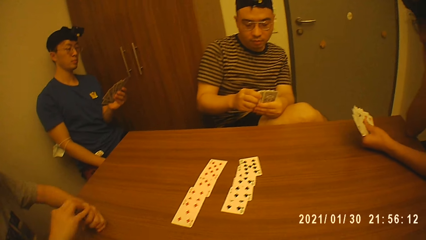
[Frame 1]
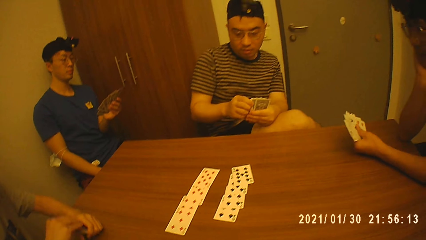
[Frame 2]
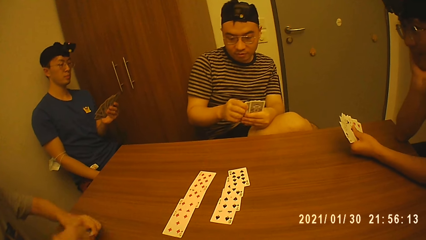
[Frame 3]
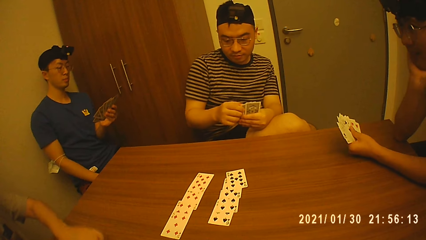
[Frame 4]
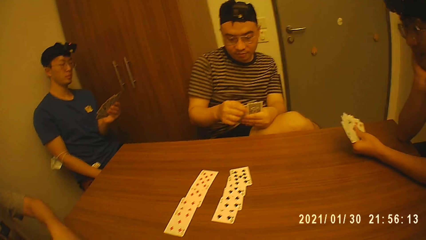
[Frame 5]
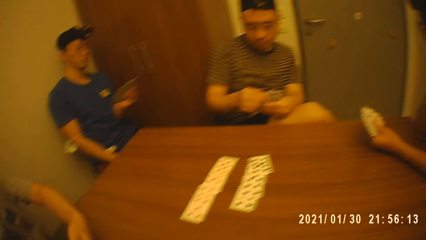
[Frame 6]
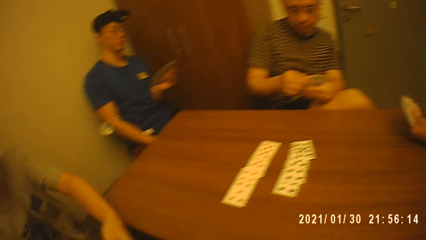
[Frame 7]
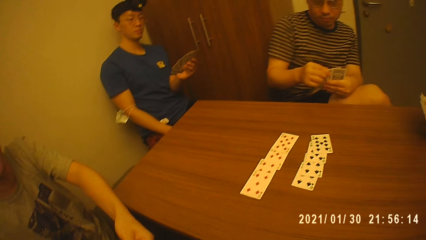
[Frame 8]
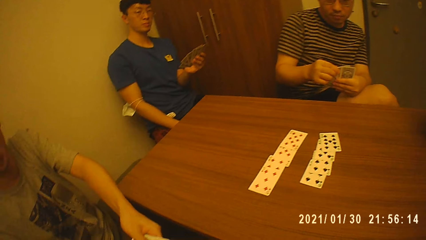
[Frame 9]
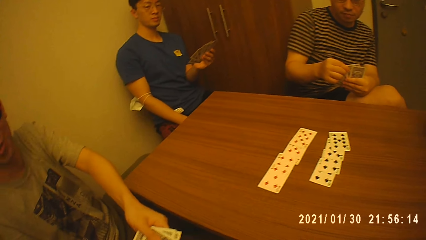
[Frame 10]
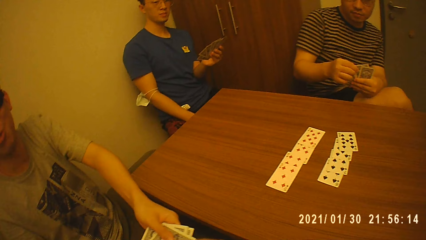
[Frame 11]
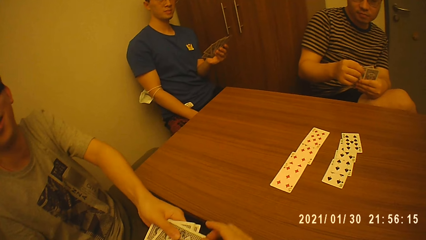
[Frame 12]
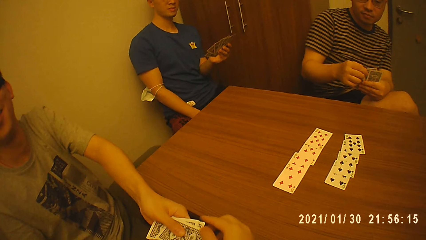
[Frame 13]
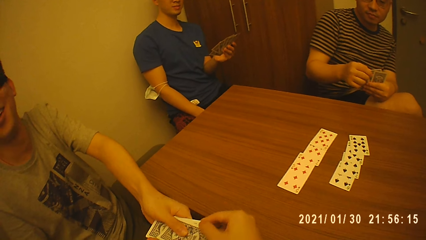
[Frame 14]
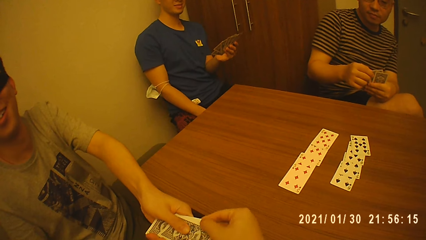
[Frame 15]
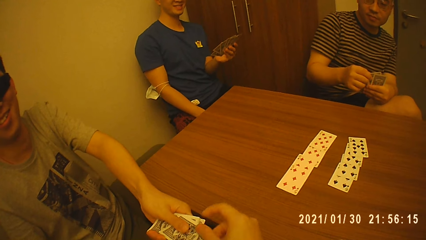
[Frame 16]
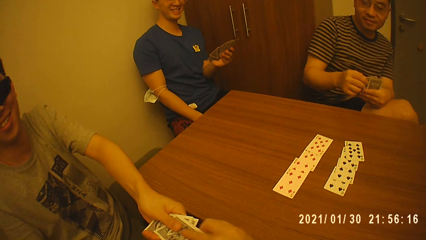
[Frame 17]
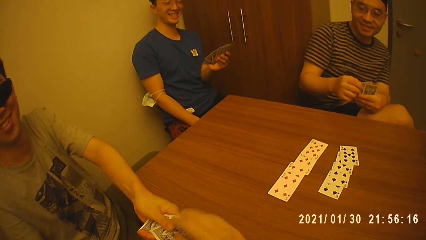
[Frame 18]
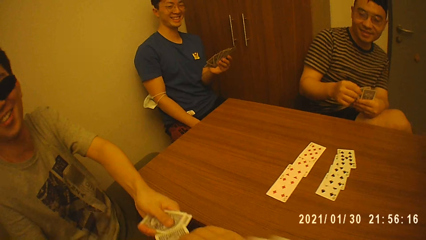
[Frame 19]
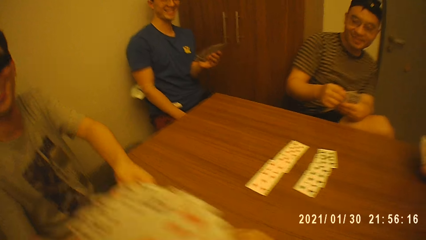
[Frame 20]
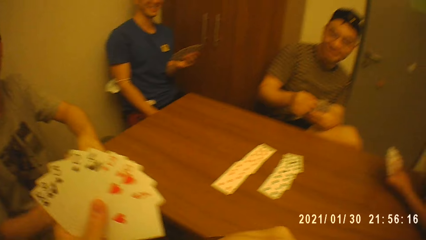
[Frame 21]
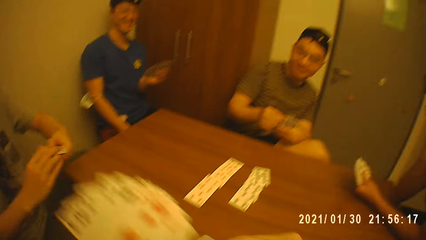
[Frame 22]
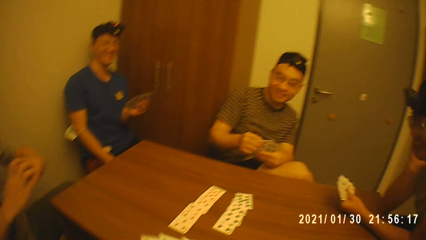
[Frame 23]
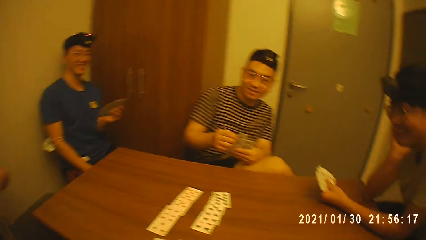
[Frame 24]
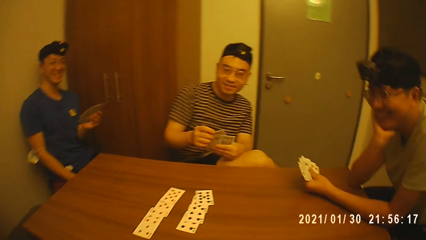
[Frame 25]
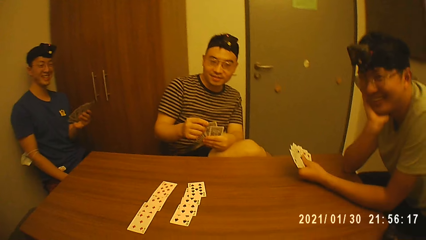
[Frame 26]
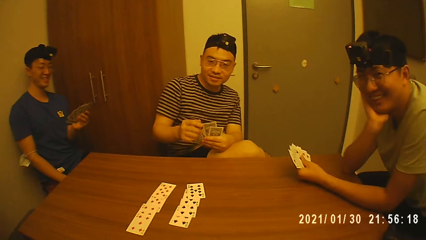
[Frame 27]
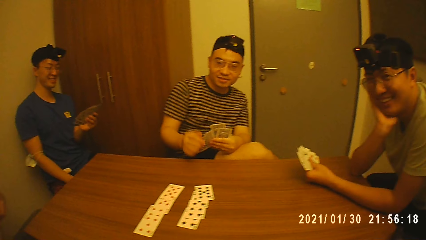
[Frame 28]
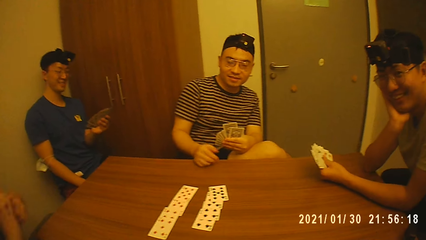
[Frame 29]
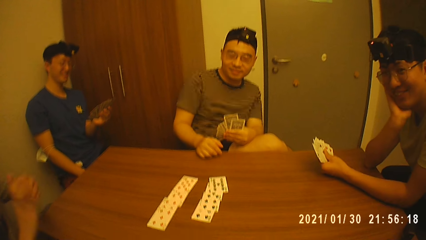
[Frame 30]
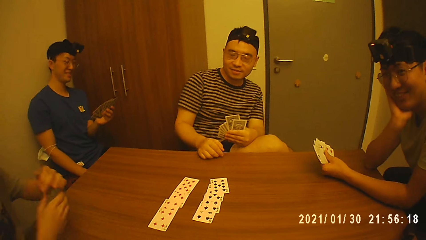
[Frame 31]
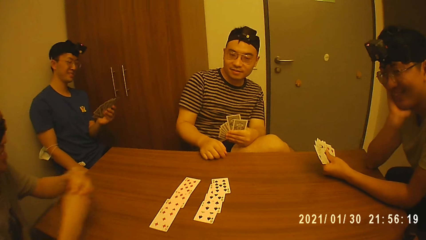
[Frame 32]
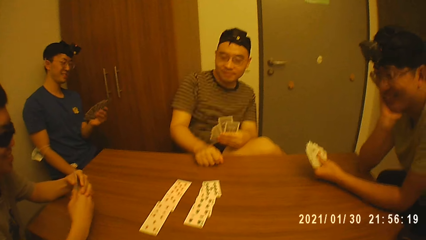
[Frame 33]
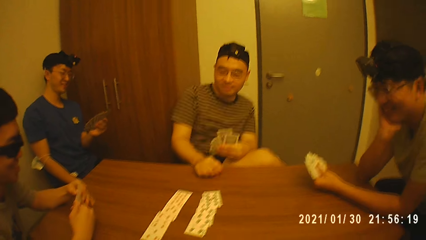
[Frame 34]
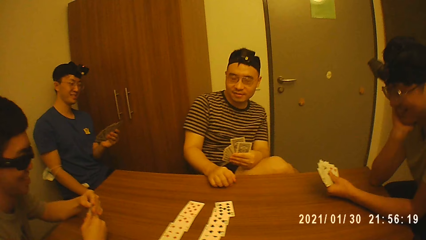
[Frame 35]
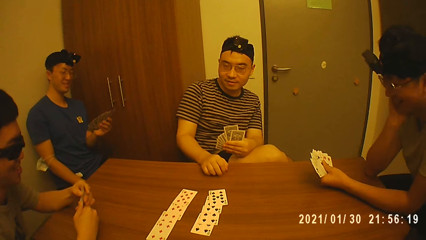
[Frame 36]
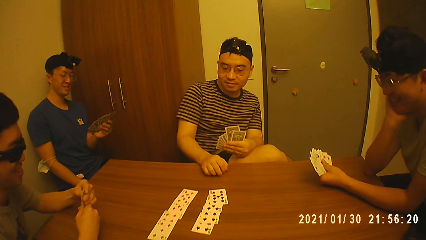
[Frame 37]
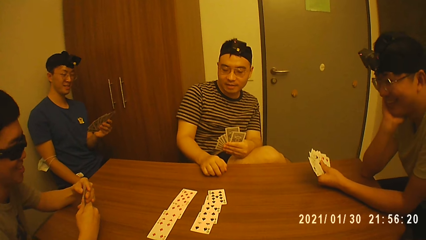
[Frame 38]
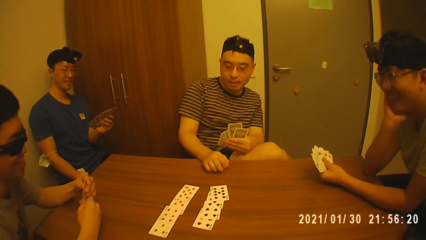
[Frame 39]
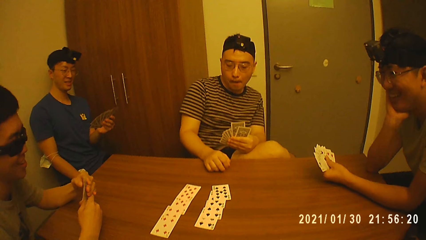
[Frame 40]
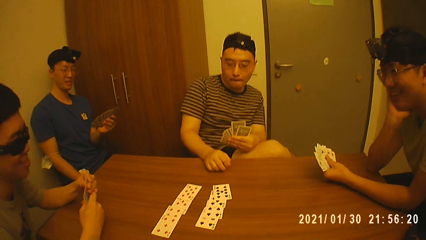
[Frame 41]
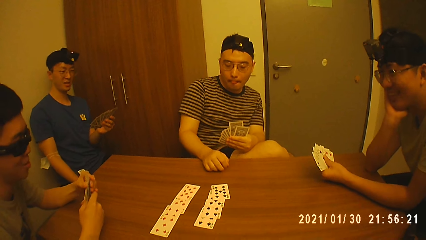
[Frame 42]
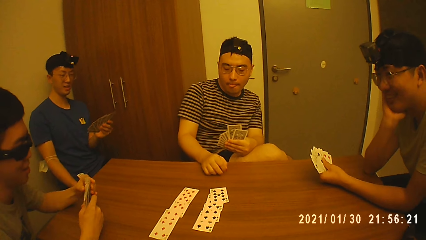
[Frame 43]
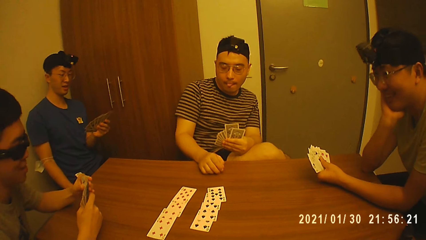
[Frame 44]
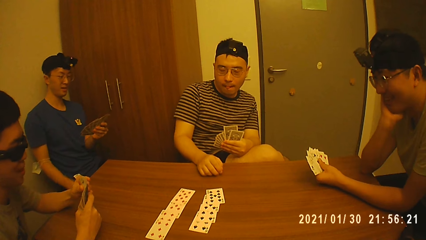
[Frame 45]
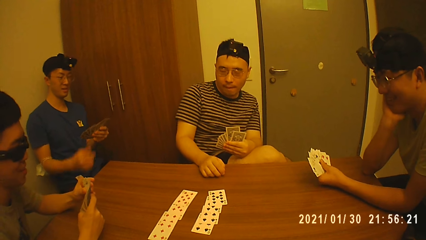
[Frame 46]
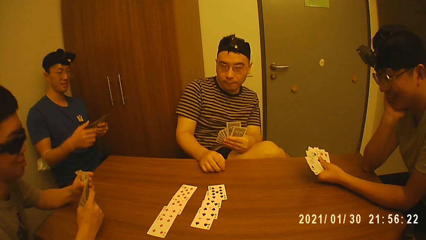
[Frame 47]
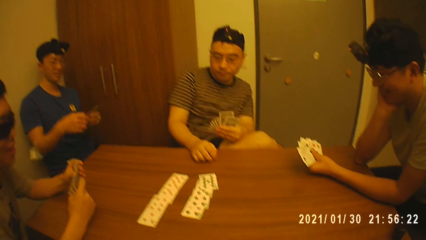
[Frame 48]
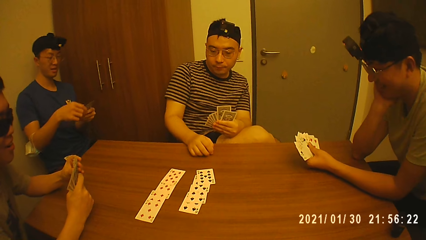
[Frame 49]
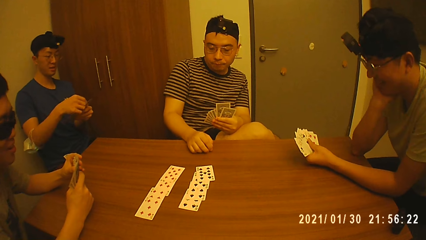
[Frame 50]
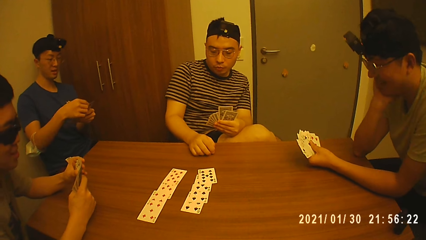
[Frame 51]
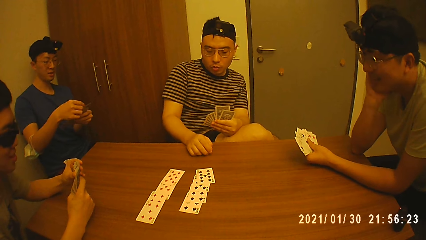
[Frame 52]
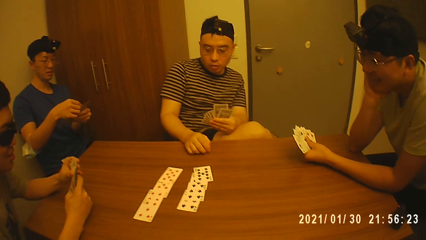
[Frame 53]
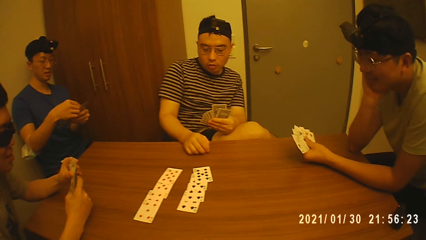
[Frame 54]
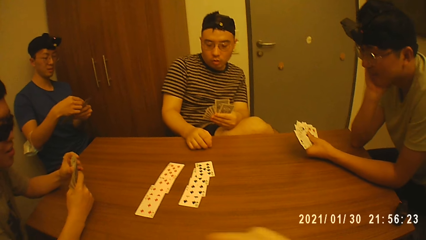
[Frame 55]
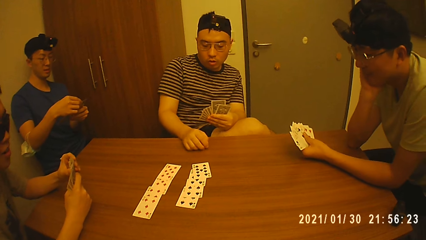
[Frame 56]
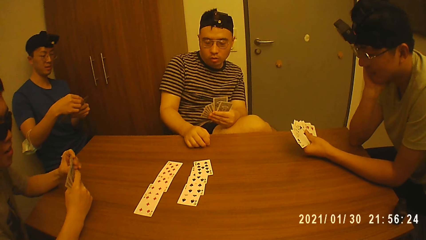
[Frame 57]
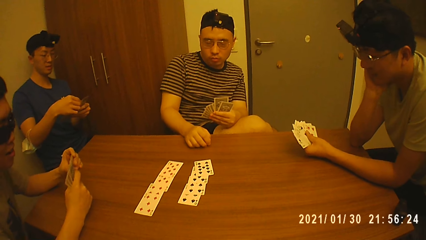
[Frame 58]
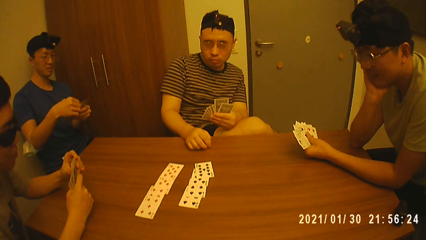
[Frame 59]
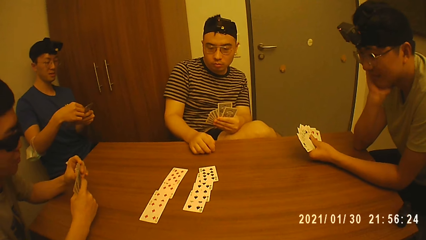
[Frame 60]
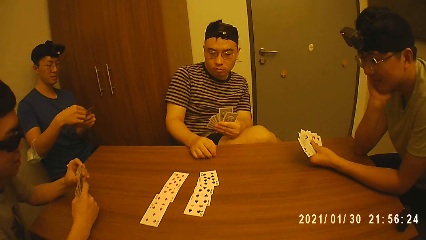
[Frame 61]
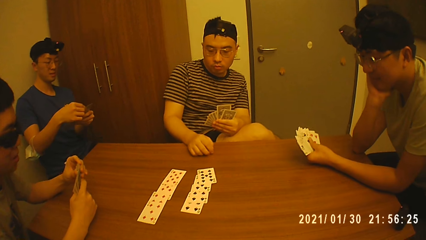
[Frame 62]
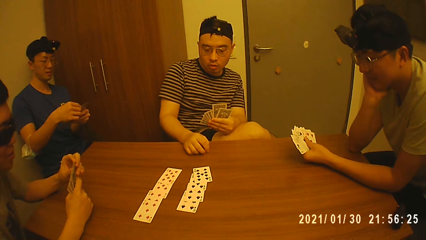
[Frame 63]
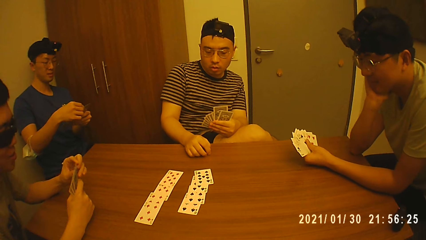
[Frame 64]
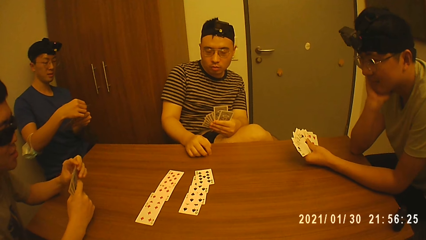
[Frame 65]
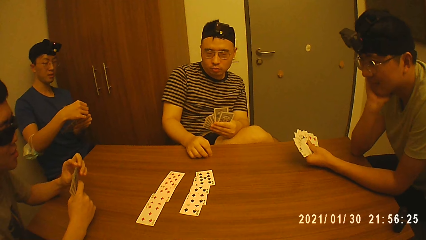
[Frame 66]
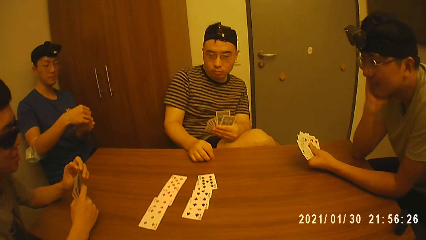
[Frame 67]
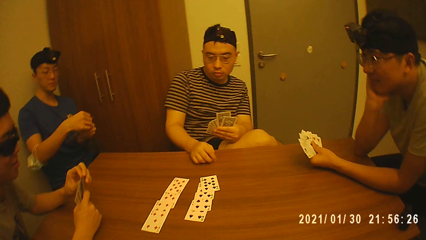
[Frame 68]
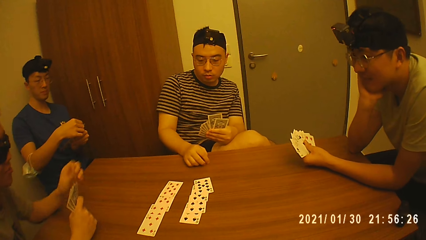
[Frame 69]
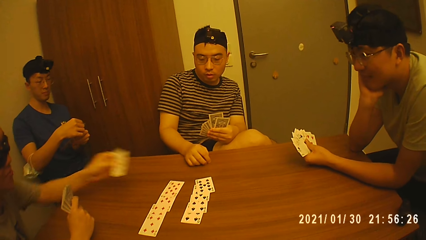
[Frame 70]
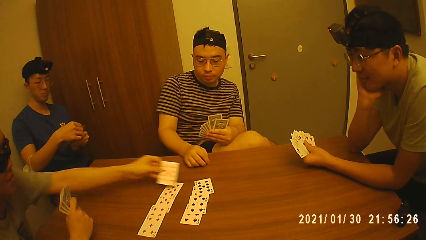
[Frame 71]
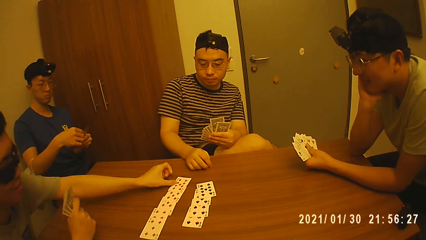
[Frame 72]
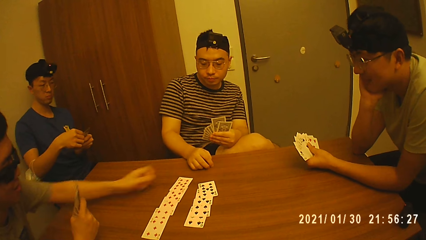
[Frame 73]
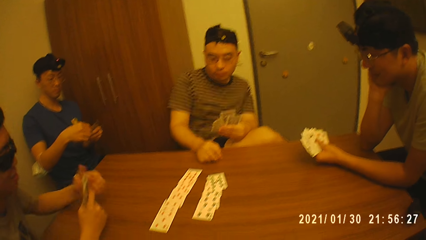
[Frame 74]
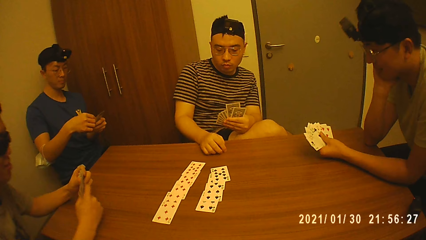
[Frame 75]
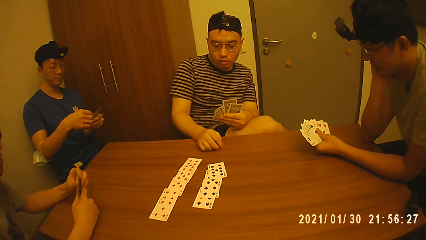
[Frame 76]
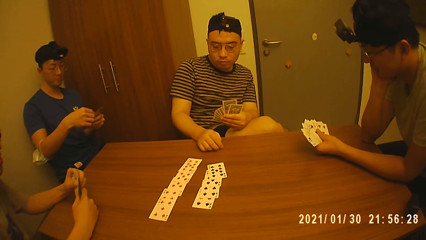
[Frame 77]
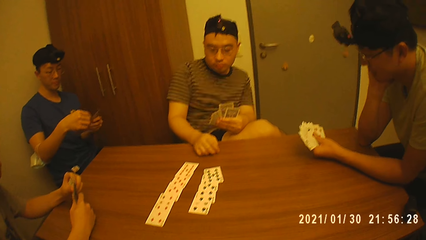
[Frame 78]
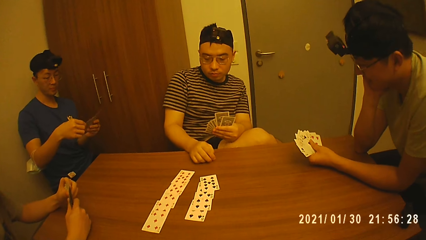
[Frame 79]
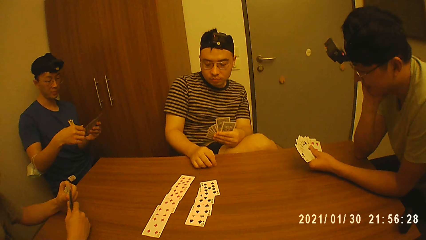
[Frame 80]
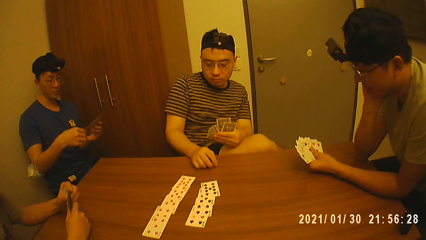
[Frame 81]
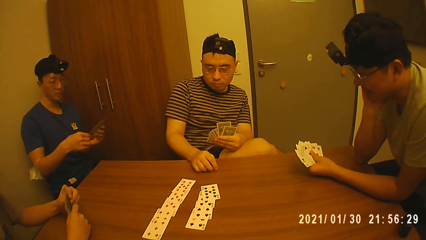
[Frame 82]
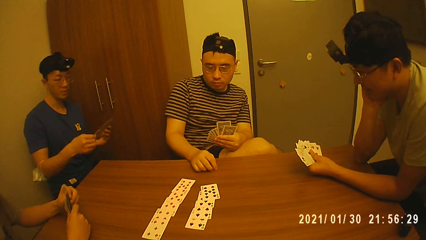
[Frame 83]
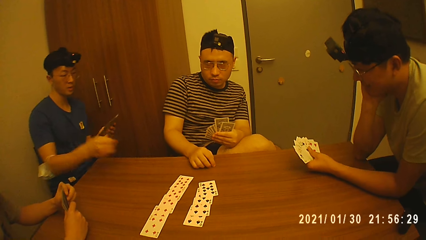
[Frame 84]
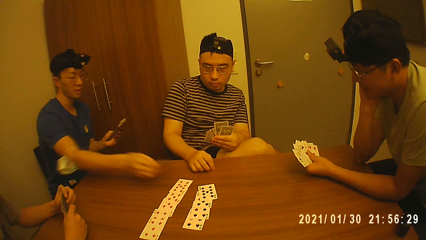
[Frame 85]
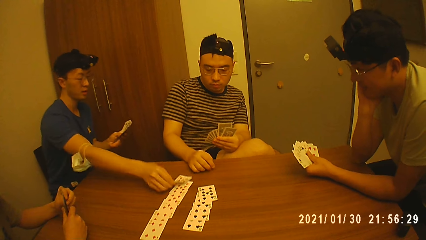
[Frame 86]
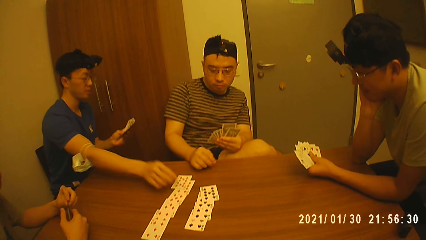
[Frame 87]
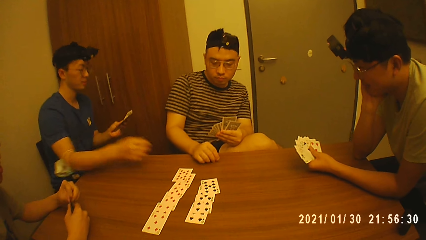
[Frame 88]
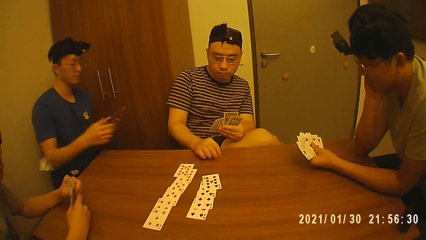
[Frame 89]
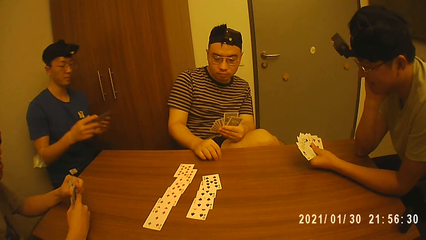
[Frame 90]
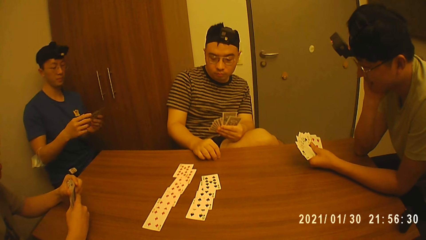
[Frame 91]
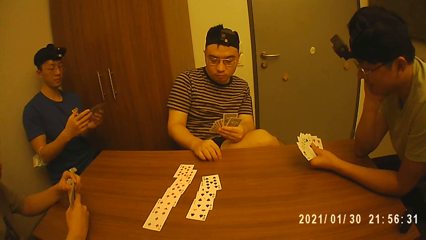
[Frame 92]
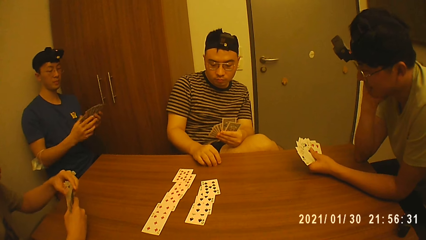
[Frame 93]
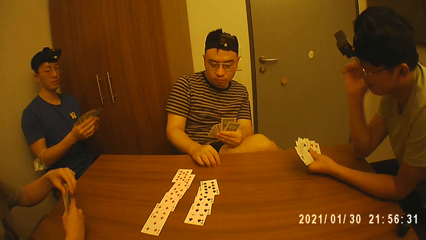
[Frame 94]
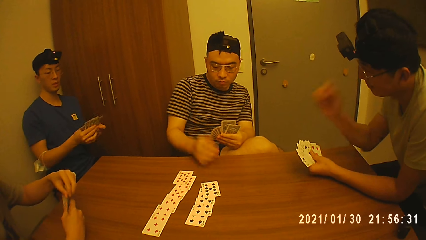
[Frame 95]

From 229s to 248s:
The camera wearer collects a card from a man. The man plays a card. Another man plays a card.
